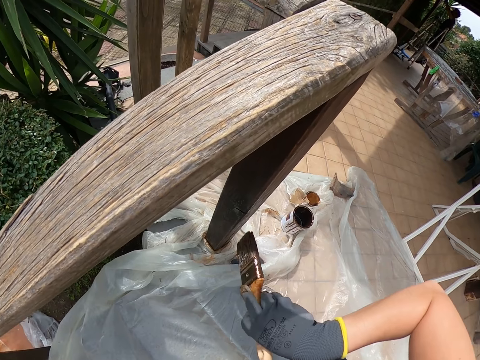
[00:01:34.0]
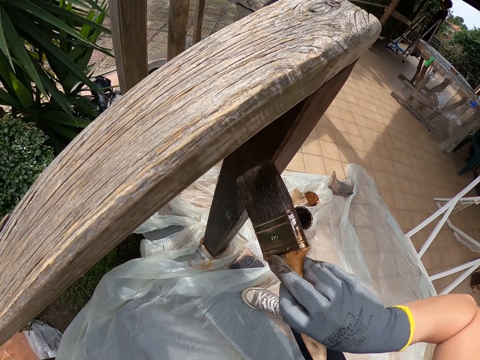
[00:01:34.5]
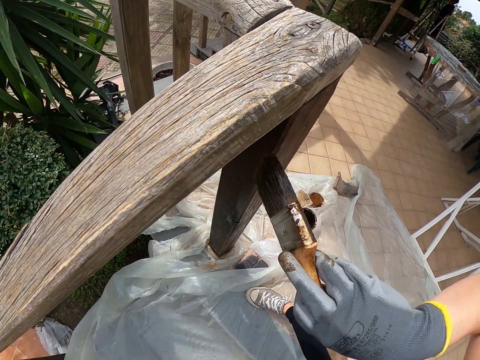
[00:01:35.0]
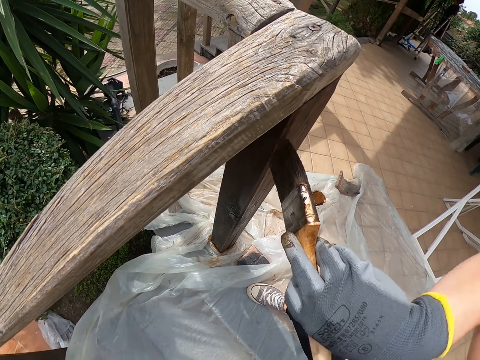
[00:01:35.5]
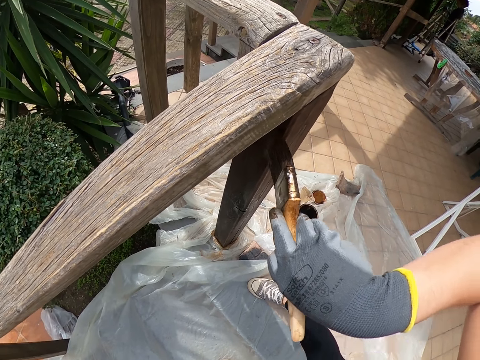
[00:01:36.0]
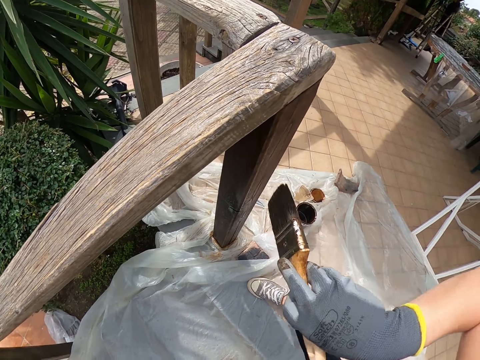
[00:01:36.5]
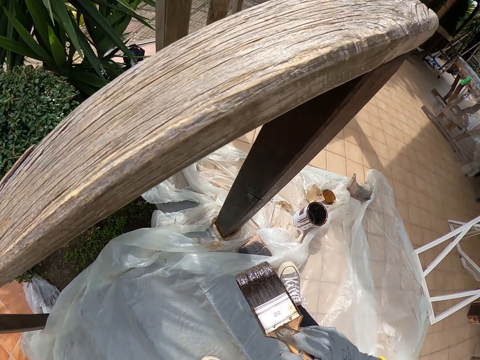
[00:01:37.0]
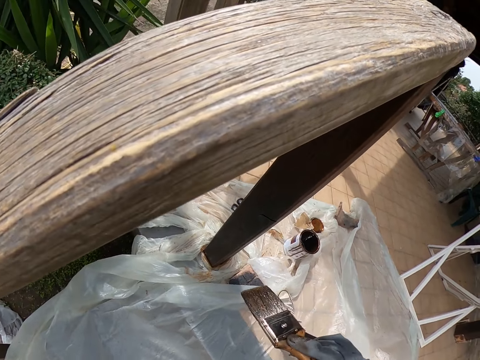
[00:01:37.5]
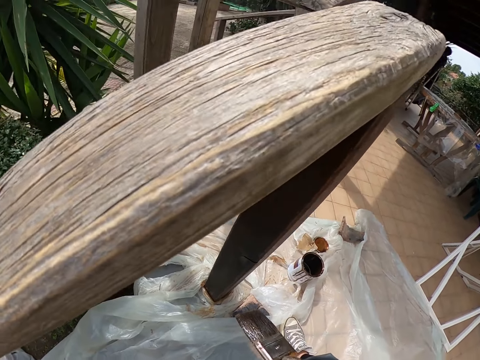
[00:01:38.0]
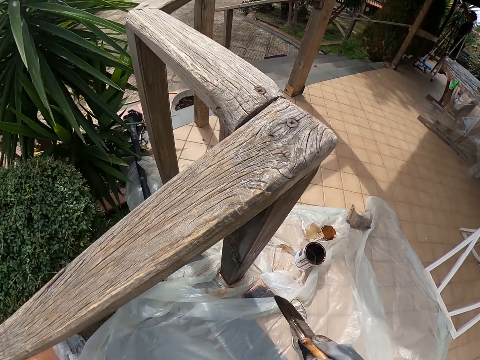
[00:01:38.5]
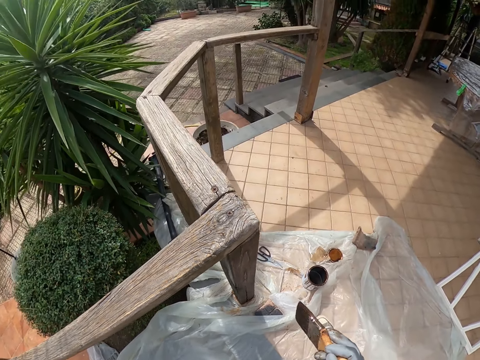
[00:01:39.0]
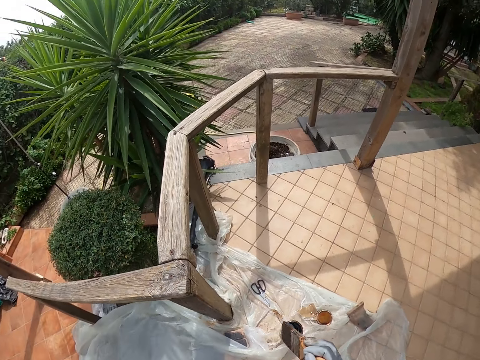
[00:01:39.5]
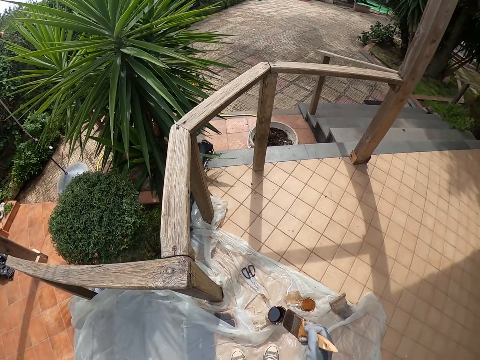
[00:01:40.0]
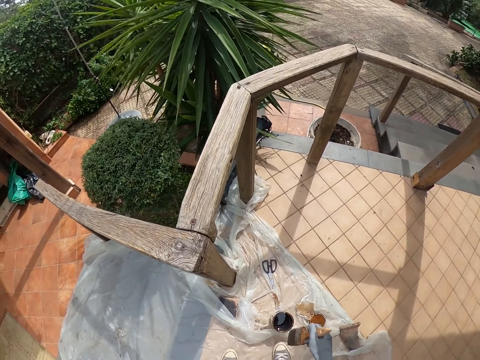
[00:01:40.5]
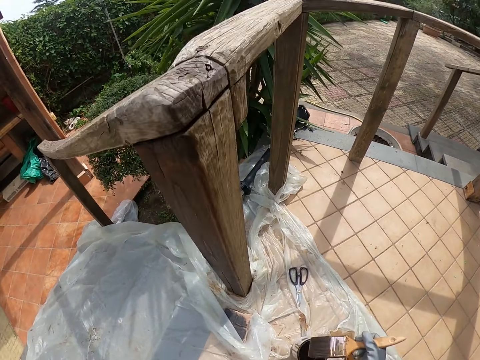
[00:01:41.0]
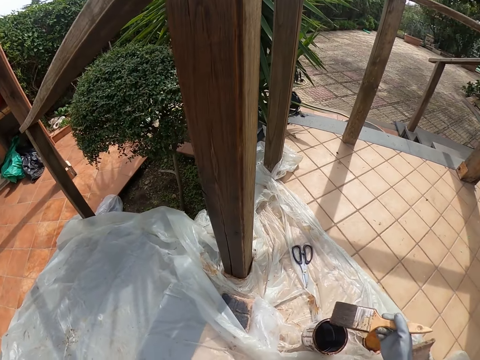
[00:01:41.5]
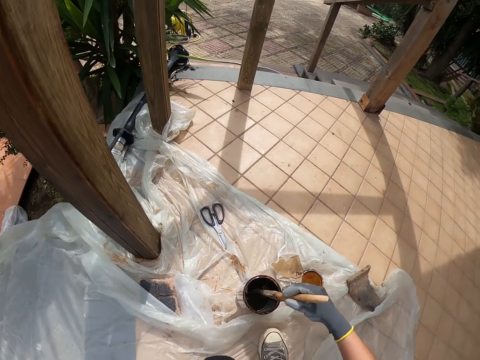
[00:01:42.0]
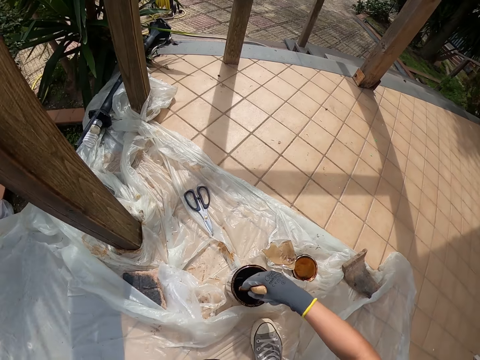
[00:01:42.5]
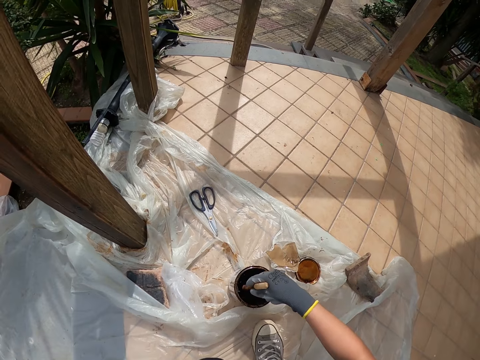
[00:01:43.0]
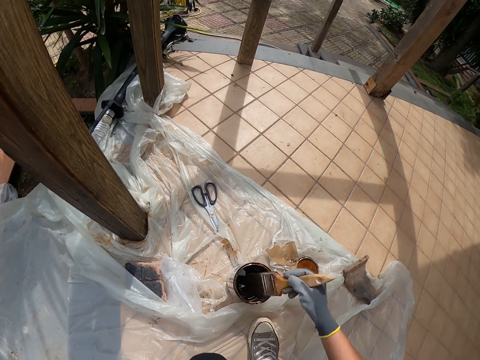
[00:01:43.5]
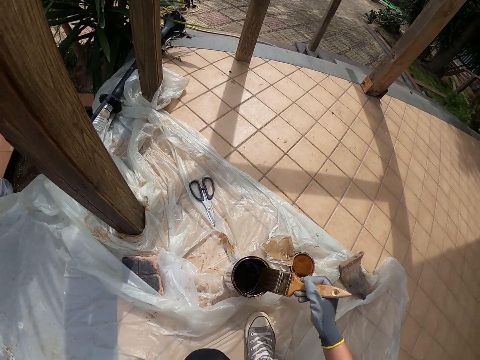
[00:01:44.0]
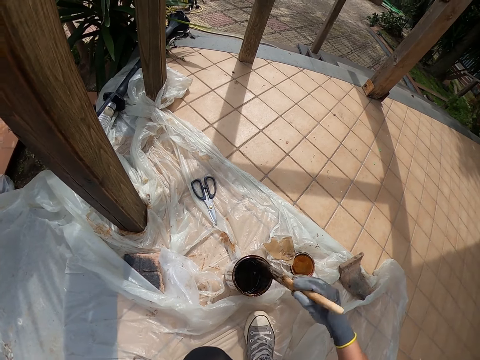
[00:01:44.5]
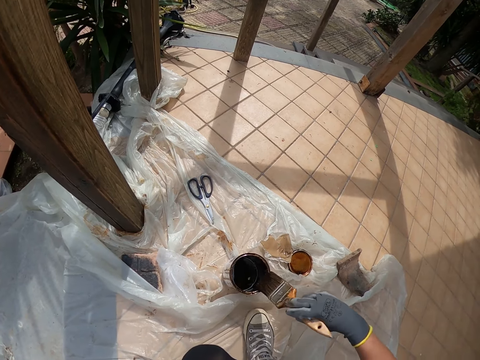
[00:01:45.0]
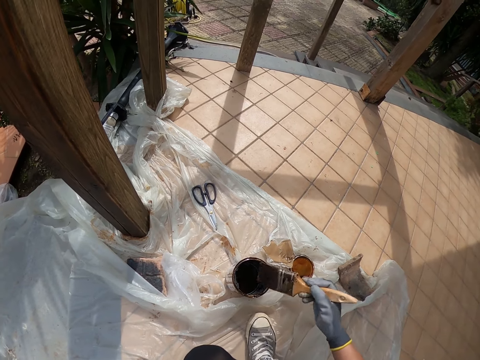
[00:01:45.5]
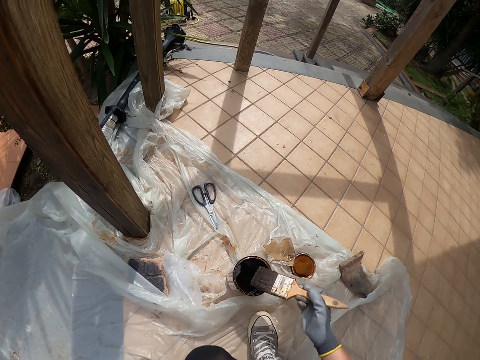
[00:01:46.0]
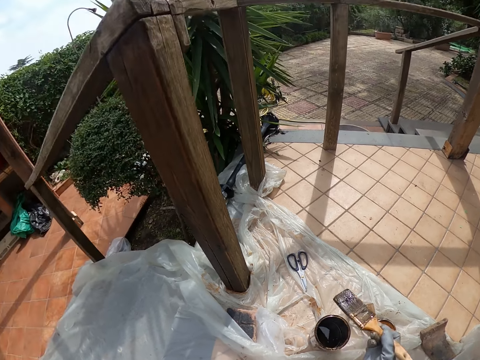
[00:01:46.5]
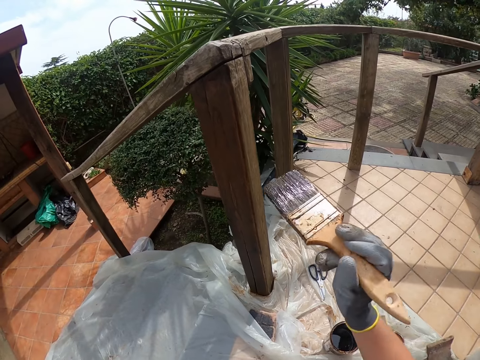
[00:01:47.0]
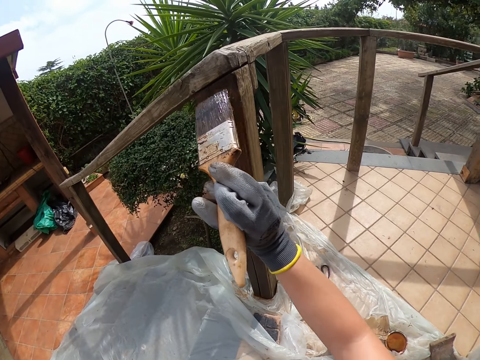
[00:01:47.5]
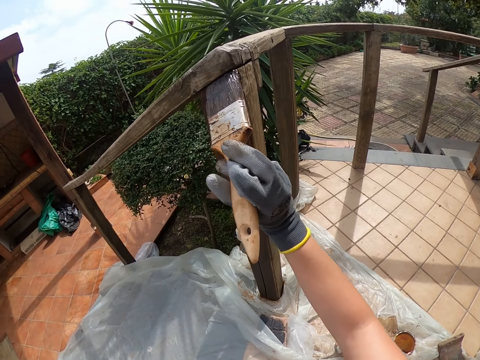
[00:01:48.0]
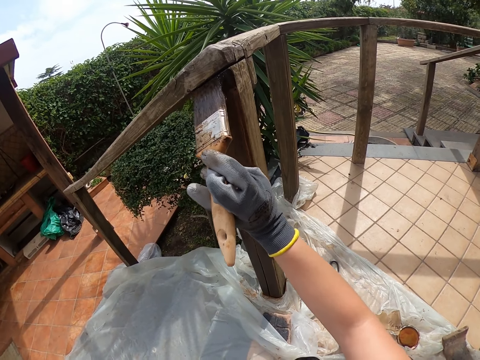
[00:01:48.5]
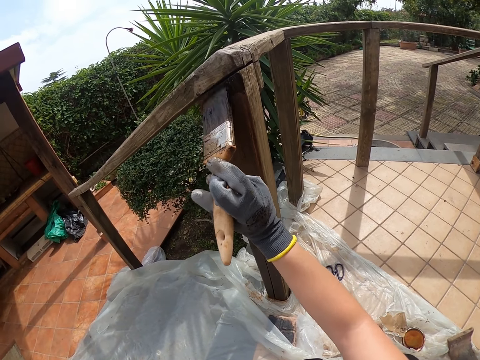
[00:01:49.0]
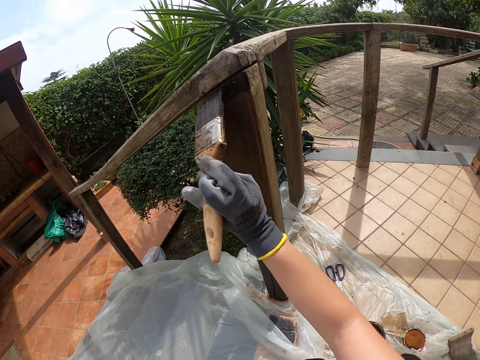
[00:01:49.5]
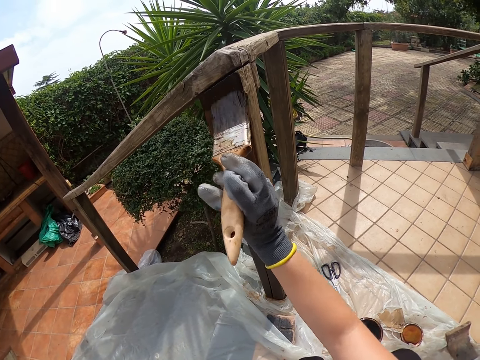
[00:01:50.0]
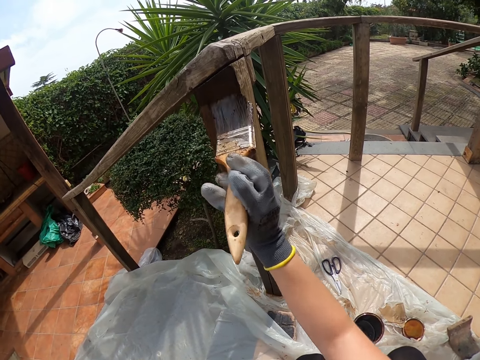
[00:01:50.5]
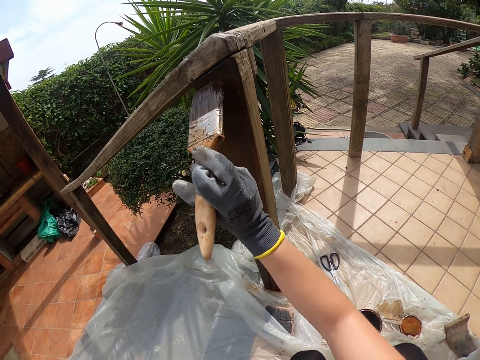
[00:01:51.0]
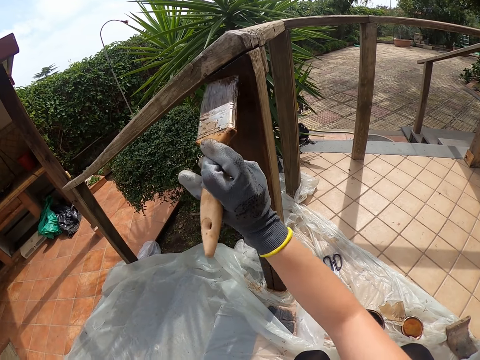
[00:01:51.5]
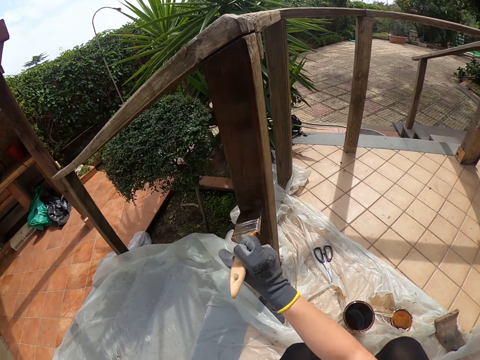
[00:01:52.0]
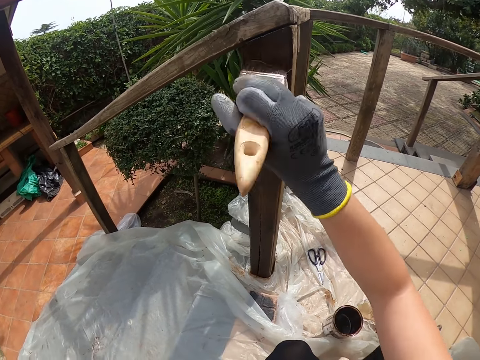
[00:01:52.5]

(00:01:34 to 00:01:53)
The camera wearer stares at the timber. They bend down. They dip the paint brush in the paint can. They smear the paint brush to the paint tin. They stand up. They paint the timber.

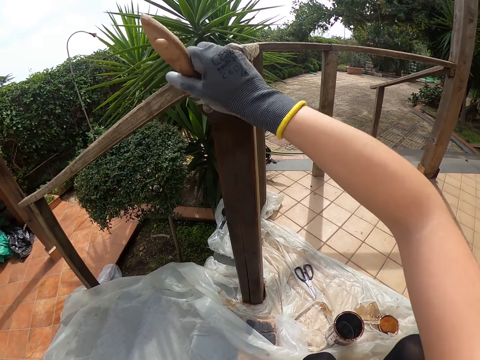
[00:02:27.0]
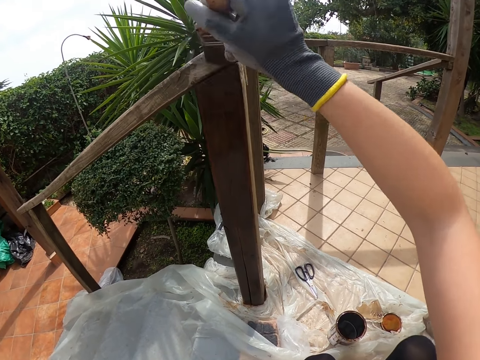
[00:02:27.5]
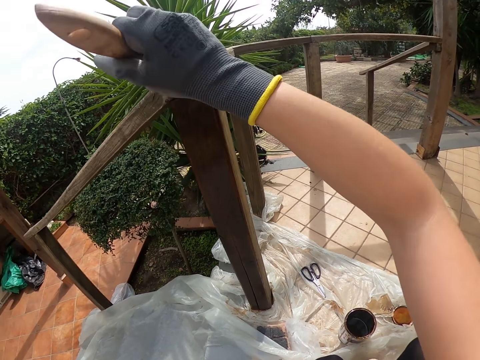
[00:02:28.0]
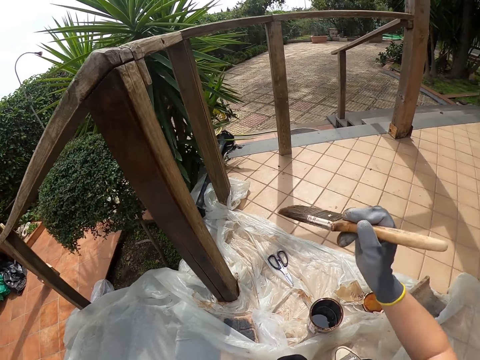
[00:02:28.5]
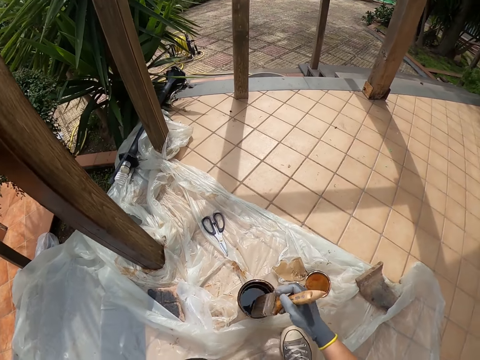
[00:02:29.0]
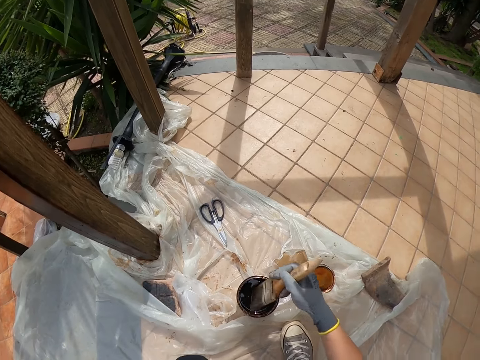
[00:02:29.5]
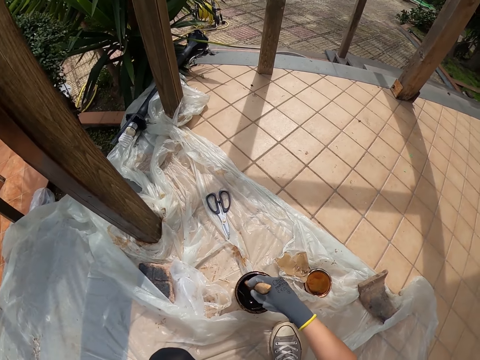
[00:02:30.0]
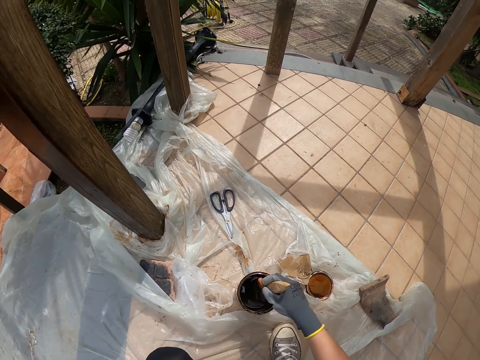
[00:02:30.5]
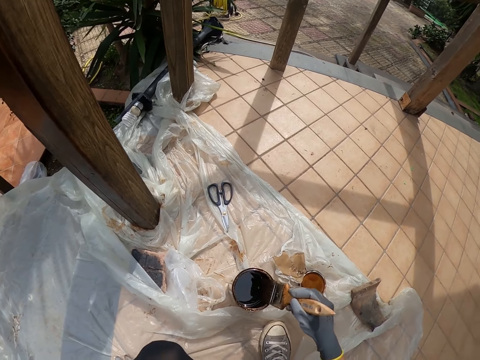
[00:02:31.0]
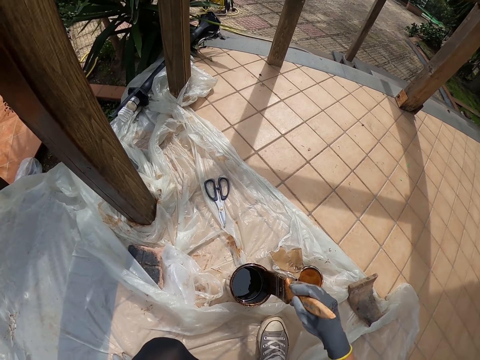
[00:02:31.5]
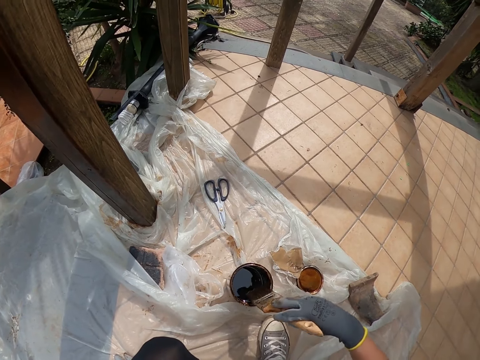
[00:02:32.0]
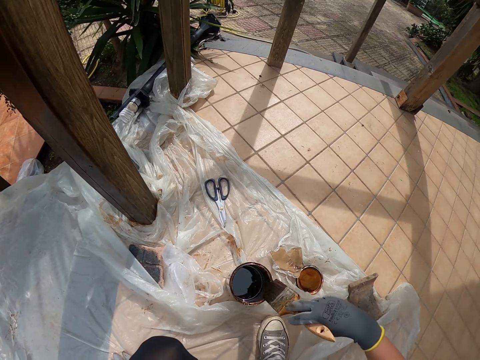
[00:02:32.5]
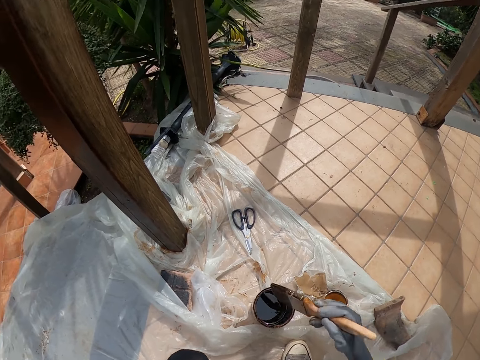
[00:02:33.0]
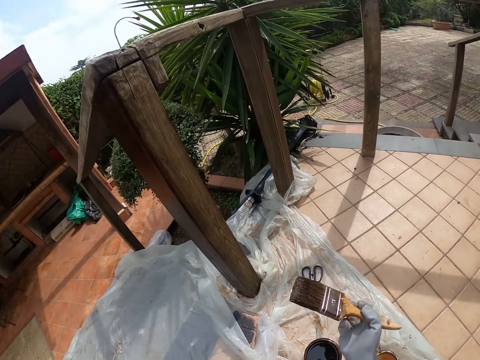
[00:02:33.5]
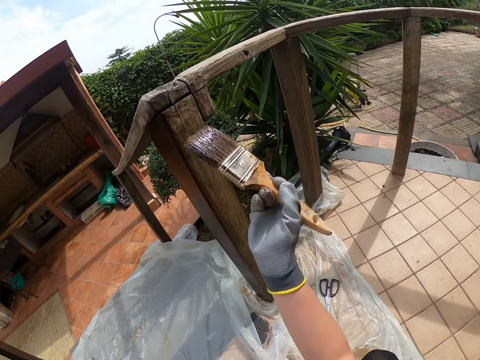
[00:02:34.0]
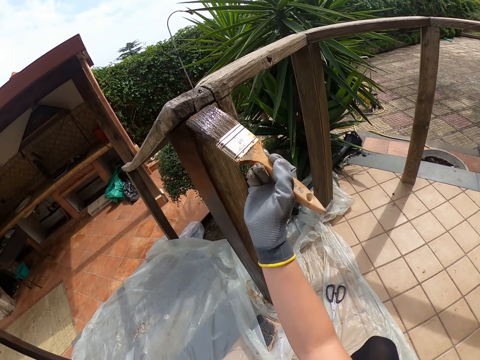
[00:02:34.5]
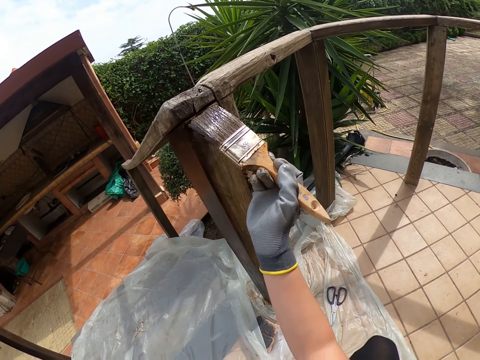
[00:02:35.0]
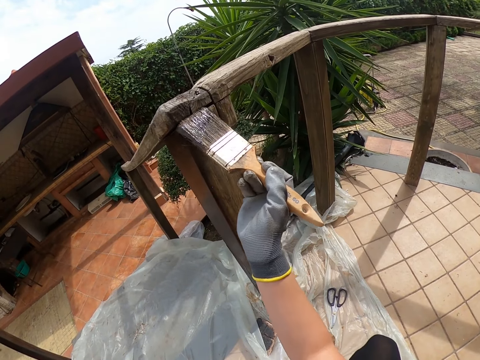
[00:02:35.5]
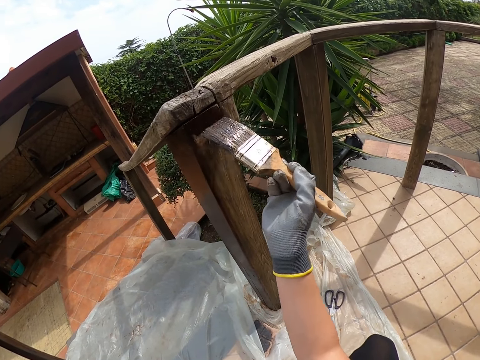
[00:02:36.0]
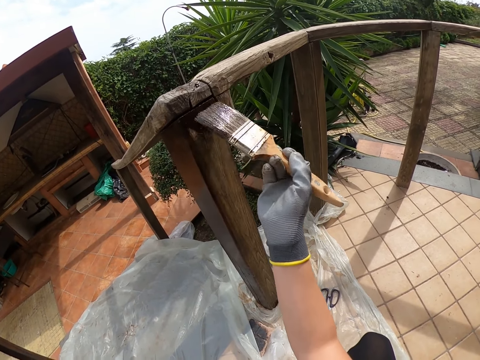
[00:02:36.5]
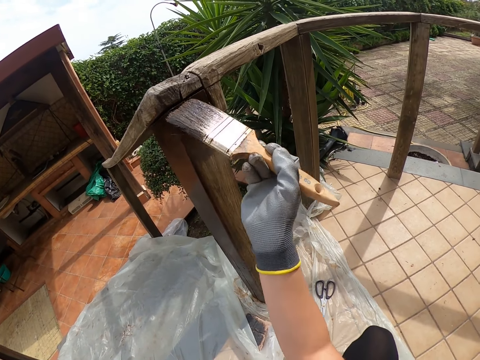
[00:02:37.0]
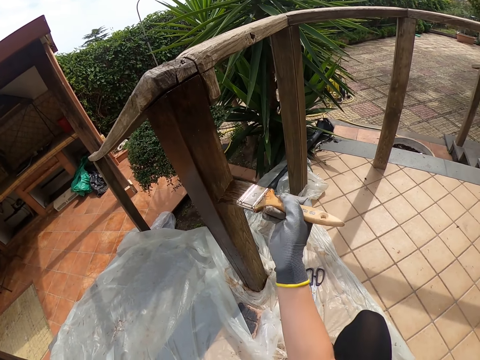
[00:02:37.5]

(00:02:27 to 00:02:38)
The camera wearer dips the paint brush in the paint can. They smear the paint brush to the paint tin. They paint the stairs rail.
